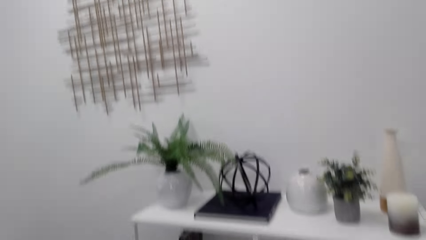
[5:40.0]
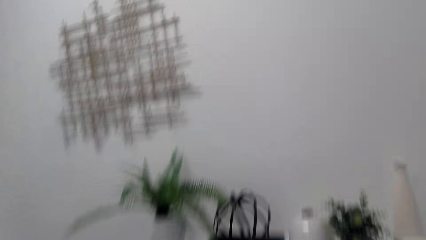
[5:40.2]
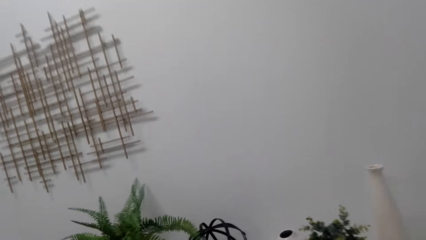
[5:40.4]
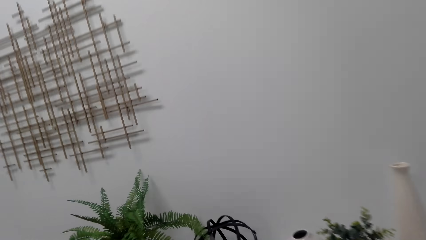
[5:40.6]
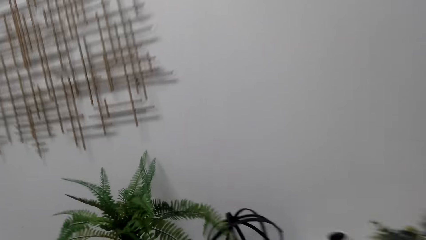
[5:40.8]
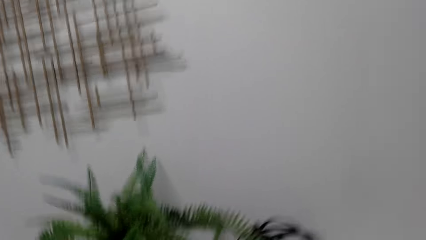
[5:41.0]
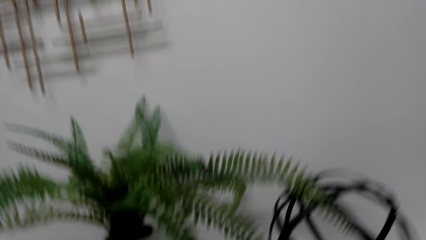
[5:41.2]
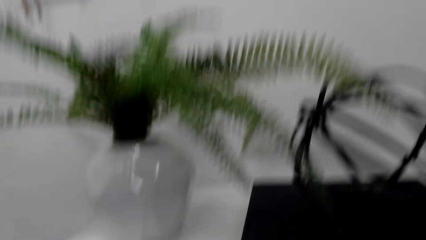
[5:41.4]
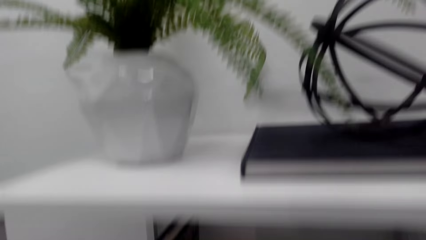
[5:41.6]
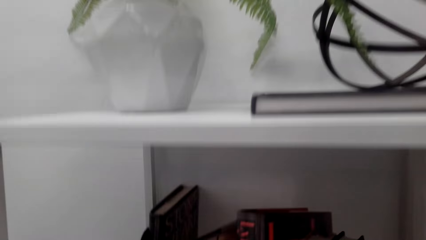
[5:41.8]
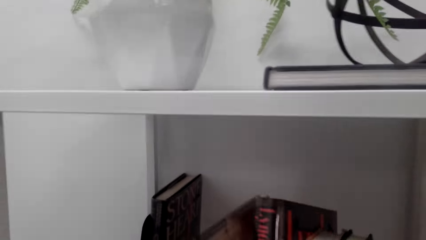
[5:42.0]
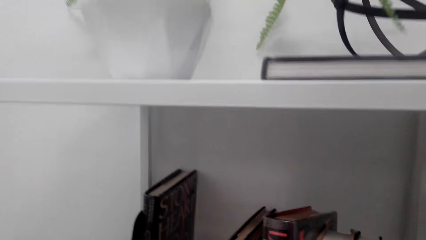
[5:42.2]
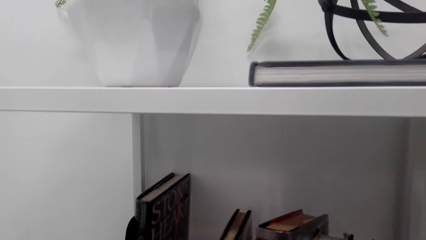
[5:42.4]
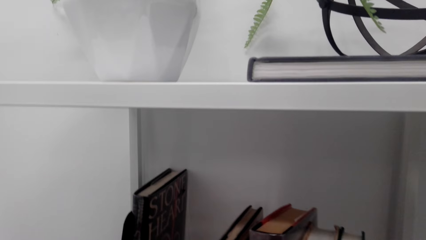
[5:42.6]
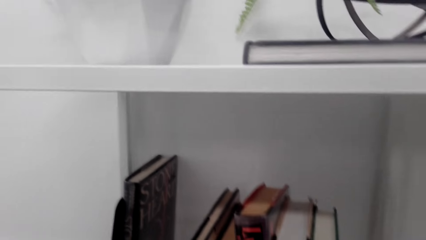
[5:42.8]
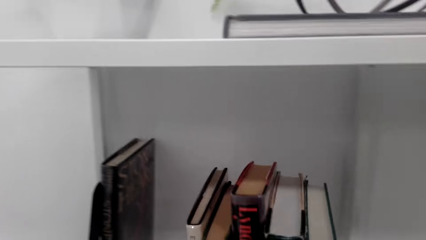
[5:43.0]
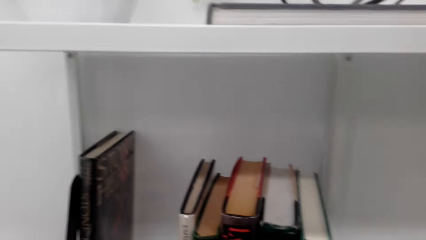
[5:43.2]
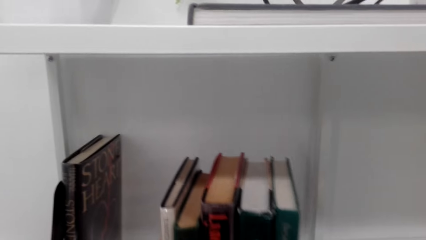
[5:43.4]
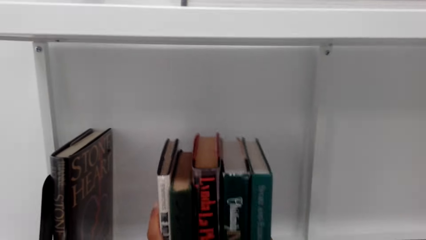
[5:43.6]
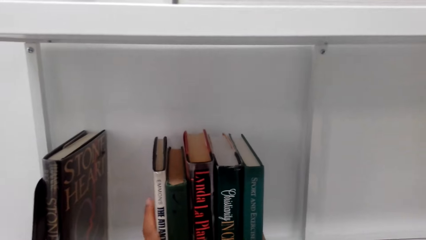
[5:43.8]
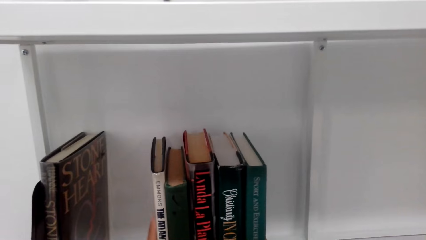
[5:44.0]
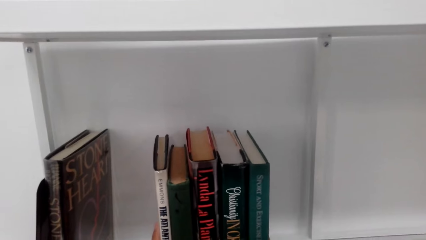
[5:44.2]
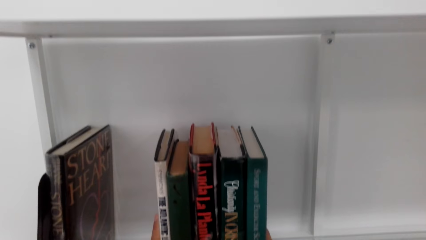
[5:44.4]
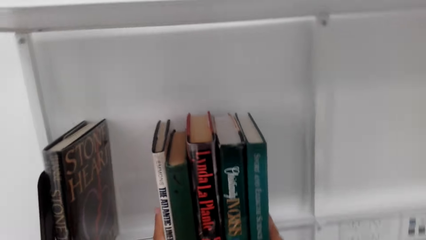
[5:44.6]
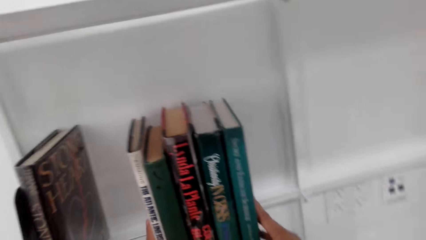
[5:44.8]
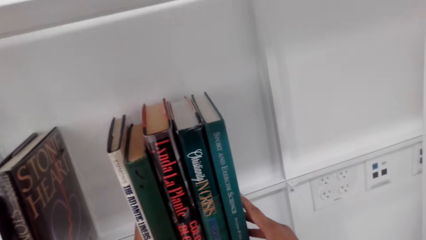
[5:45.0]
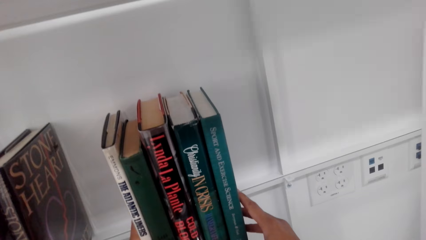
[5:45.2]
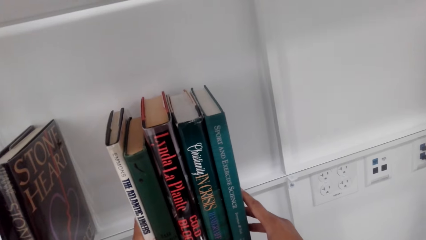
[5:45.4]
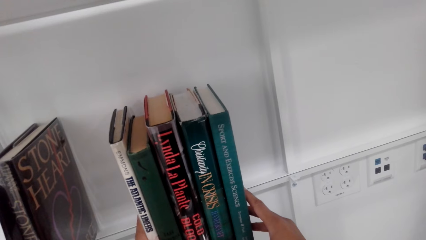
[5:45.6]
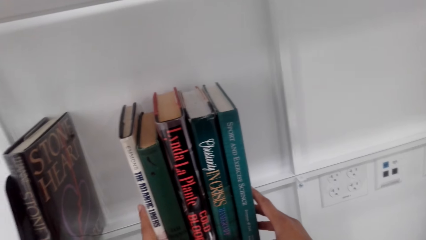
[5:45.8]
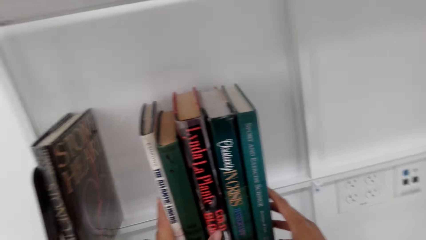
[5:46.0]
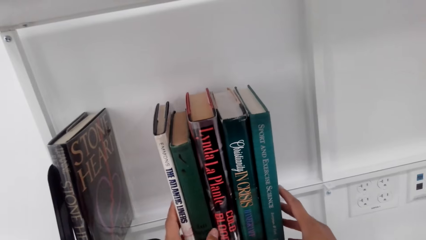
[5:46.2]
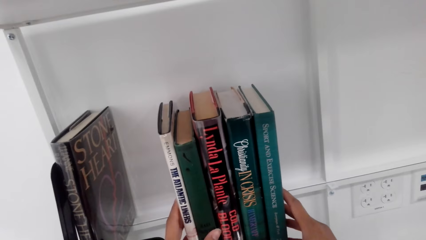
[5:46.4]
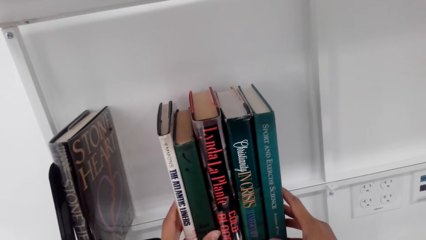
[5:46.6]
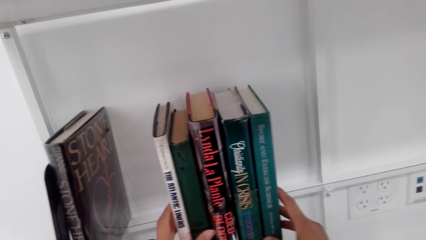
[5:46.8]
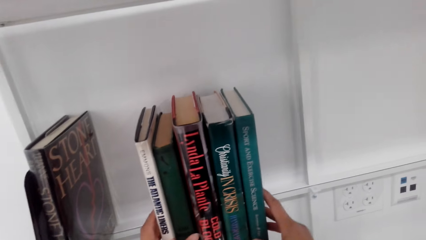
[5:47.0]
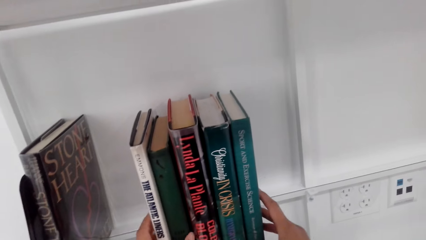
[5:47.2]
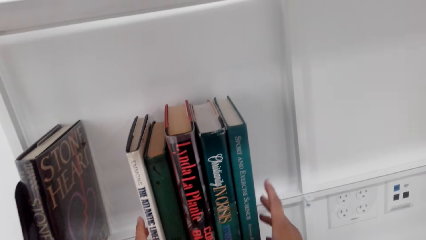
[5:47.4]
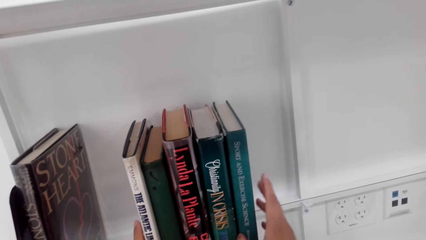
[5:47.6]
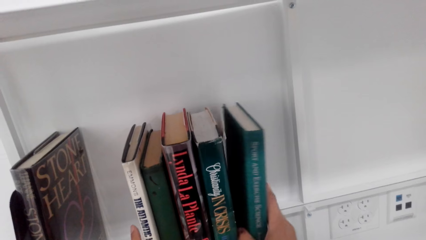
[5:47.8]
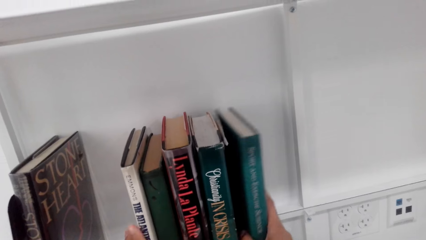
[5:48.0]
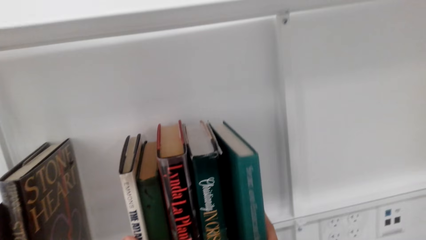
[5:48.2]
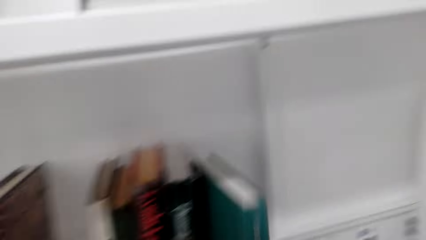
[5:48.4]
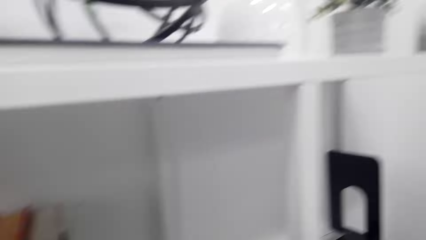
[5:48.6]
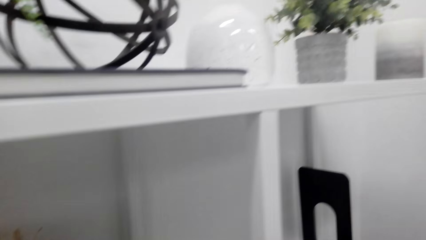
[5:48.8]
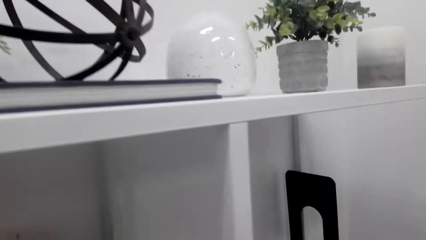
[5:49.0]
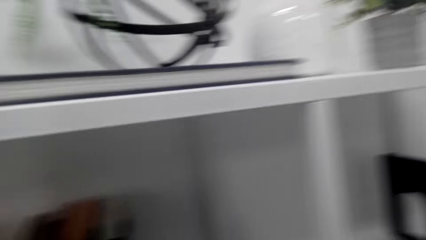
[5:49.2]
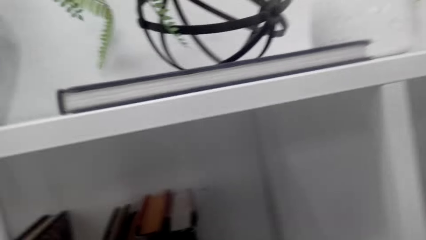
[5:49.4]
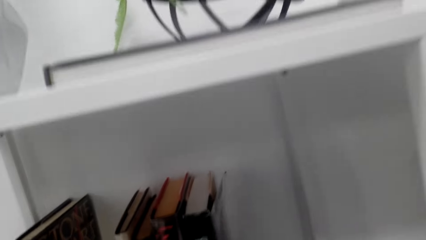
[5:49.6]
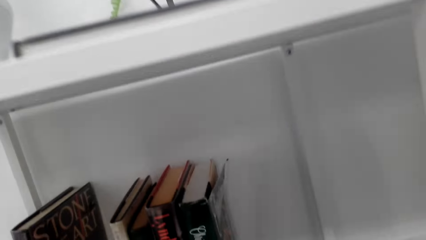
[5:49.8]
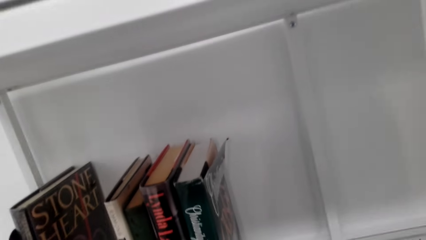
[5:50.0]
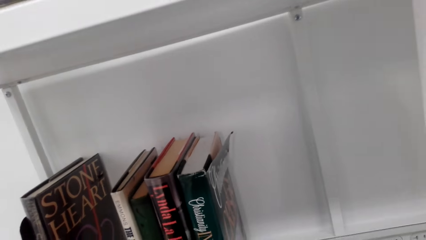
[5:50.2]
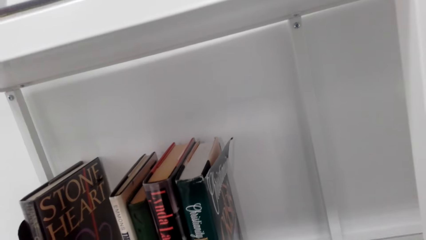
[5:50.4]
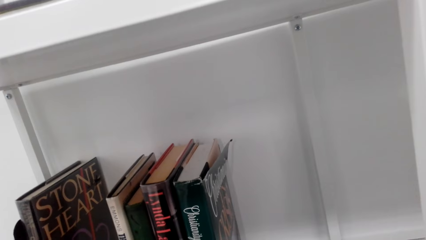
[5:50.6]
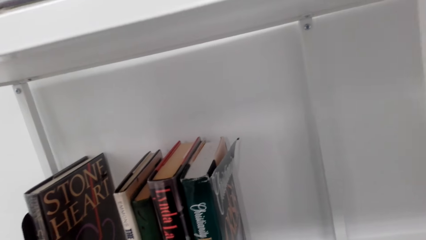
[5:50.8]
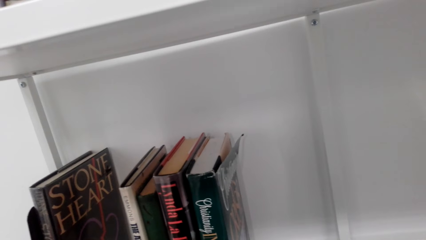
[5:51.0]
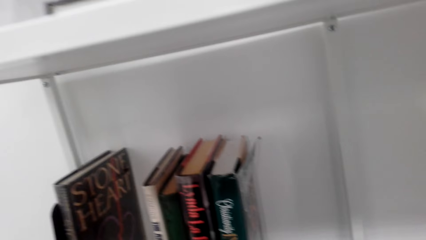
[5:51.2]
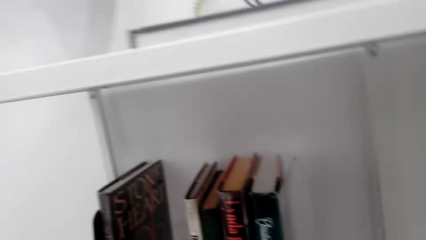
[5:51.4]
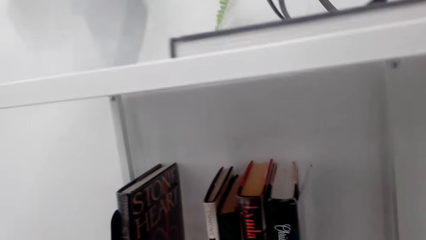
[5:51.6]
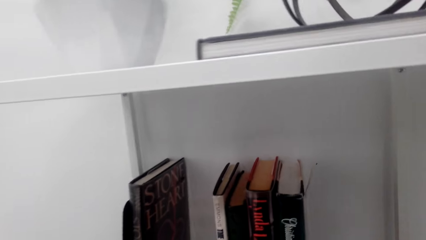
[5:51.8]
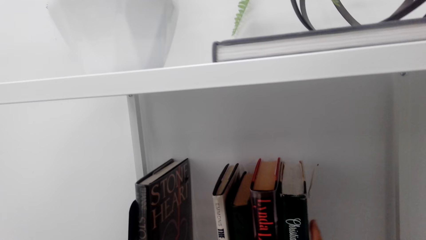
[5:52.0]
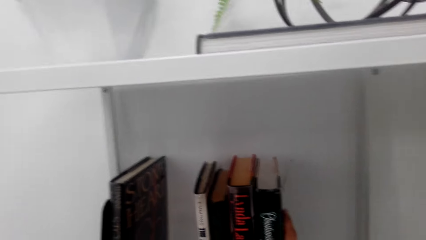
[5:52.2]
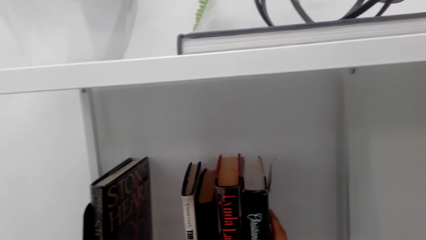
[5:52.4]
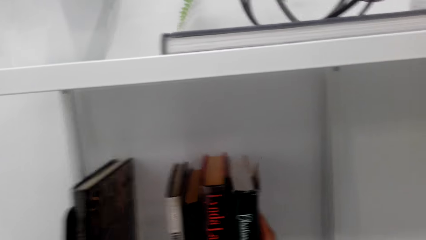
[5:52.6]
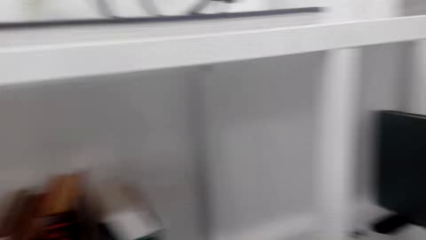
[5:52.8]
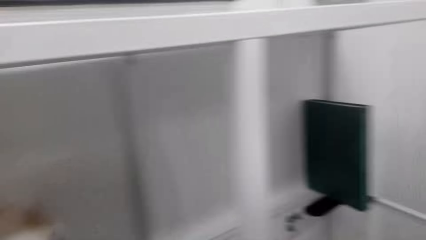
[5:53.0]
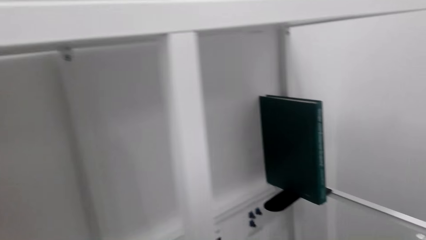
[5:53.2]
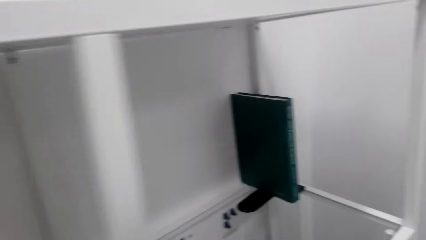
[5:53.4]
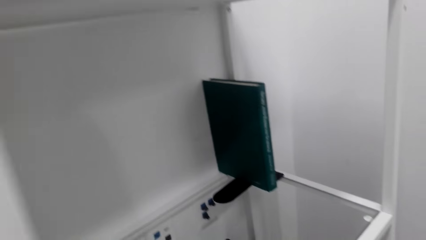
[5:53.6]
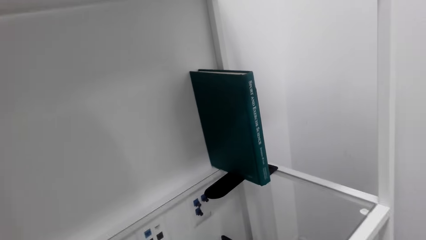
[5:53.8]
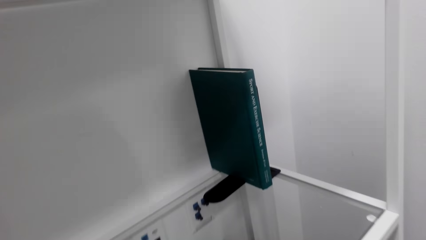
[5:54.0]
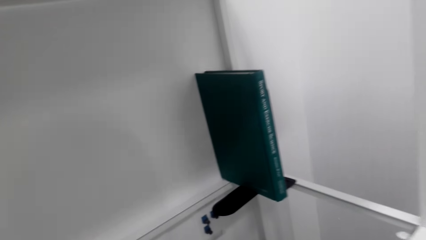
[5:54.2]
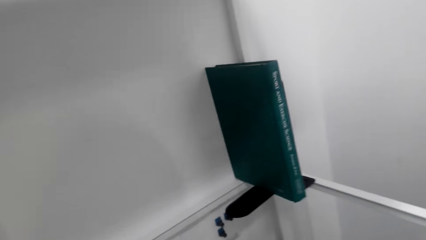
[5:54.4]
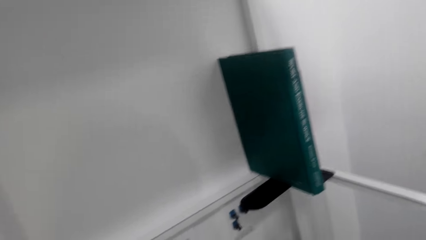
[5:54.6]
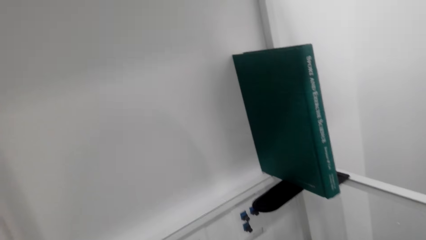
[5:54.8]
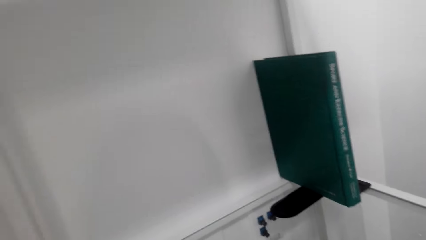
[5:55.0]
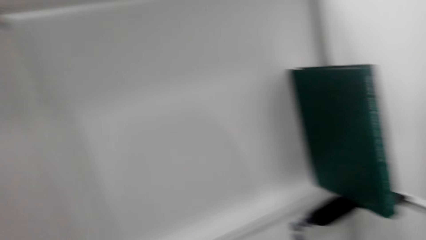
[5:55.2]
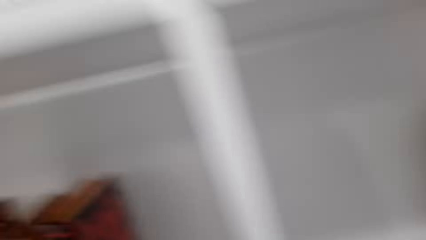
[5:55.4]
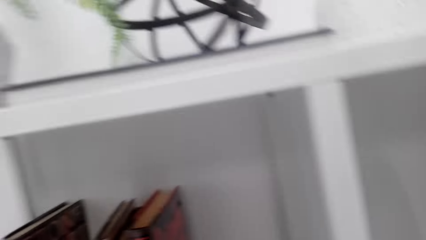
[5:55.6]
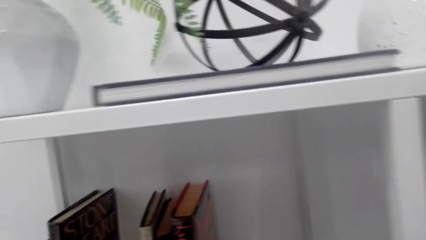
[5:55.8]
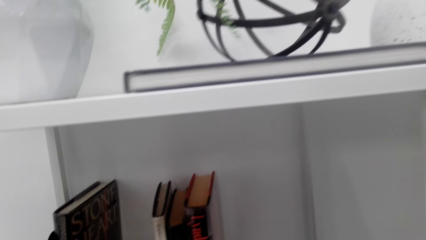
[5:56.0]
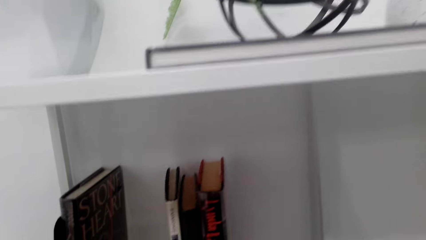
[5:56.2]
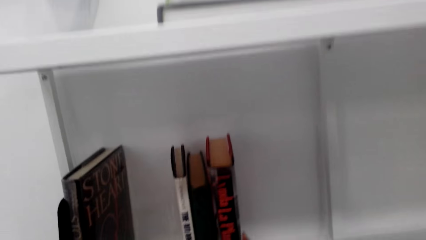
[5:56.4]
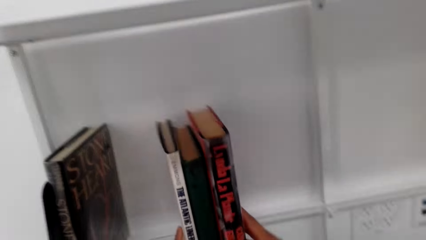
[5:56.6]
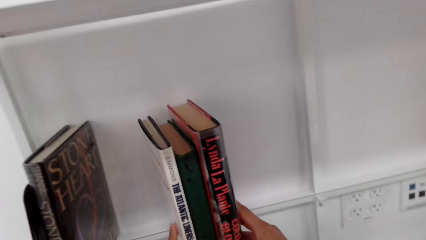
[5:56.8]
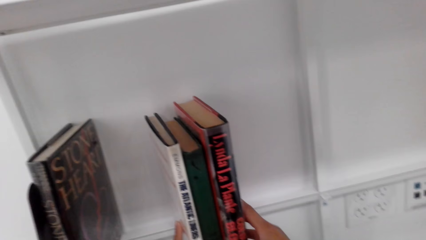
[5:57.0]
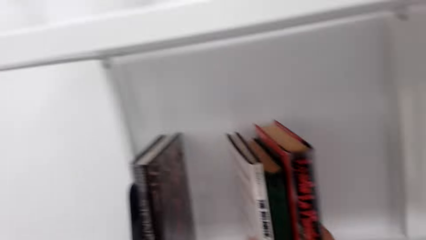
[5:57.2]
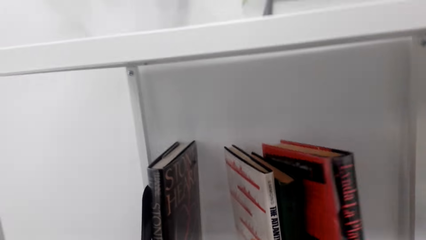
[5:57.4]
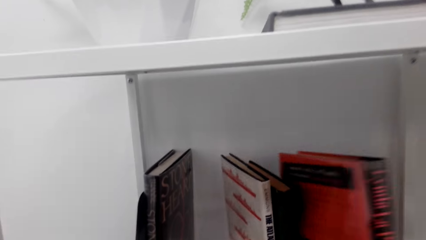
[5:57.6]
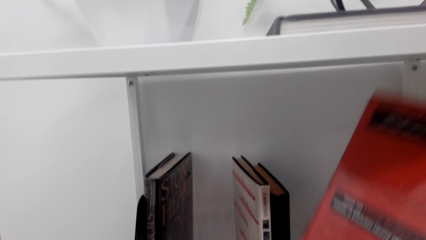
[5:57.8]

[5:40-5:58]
The camera wearer puts the books on the bookcase shelf. They remove a book on the shelf. They remove a book on the shelf again. They arrange the books in the bookshelf.
